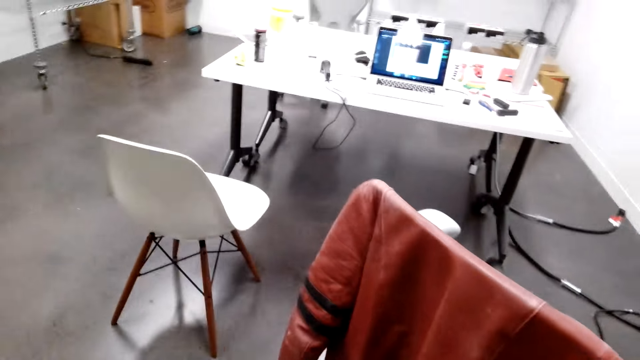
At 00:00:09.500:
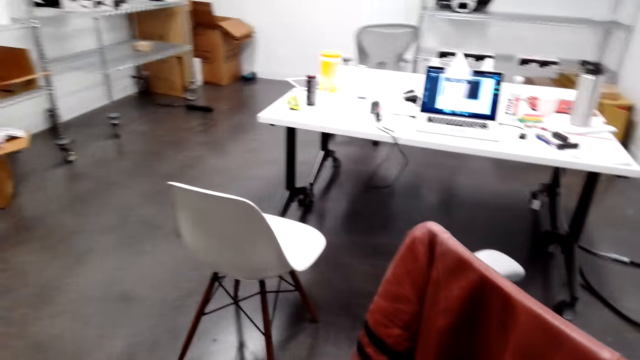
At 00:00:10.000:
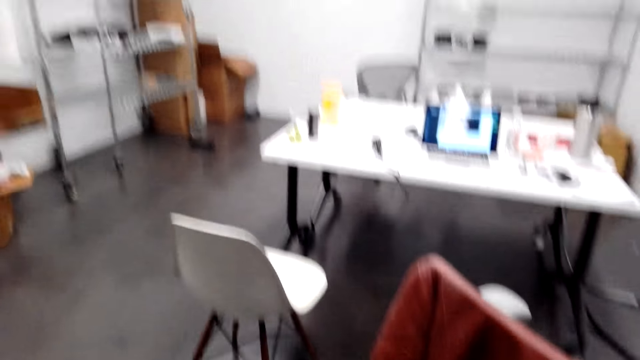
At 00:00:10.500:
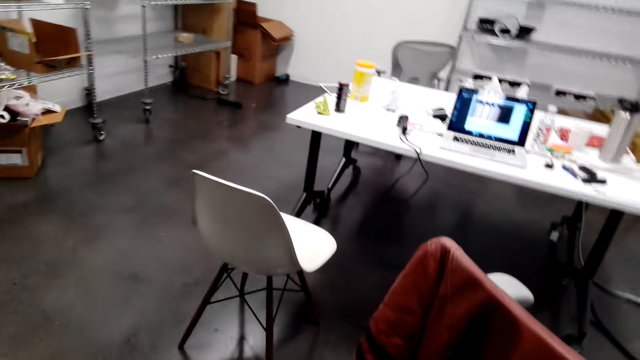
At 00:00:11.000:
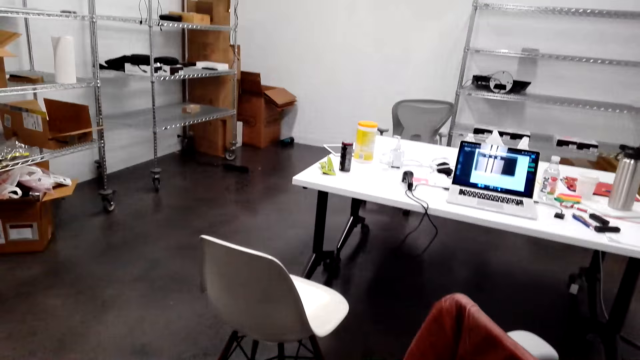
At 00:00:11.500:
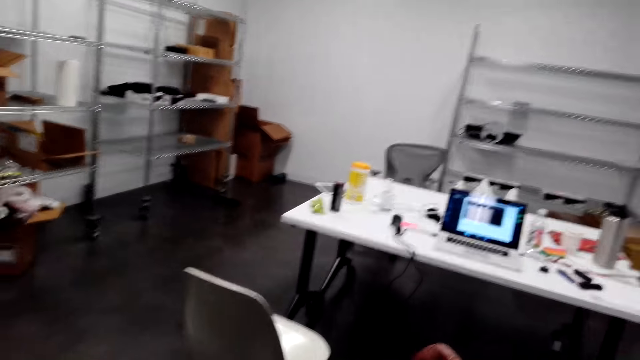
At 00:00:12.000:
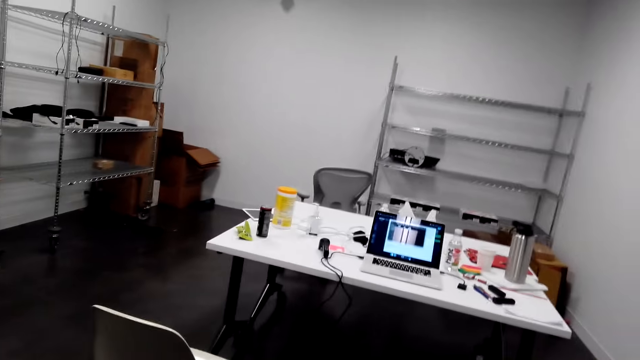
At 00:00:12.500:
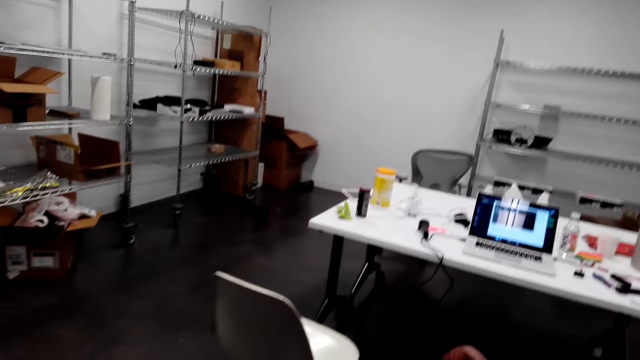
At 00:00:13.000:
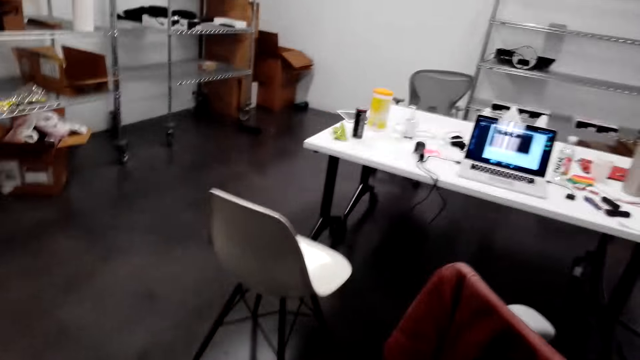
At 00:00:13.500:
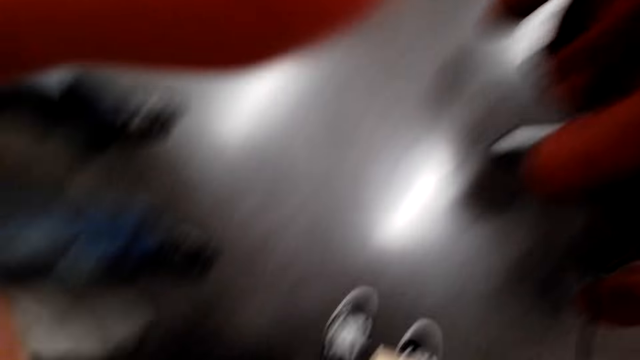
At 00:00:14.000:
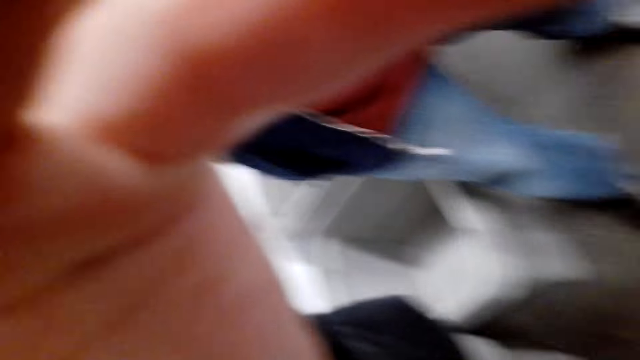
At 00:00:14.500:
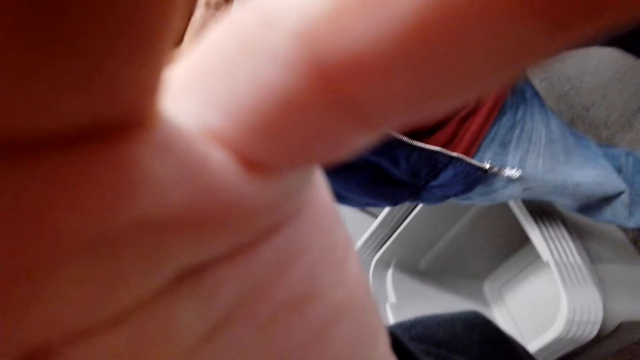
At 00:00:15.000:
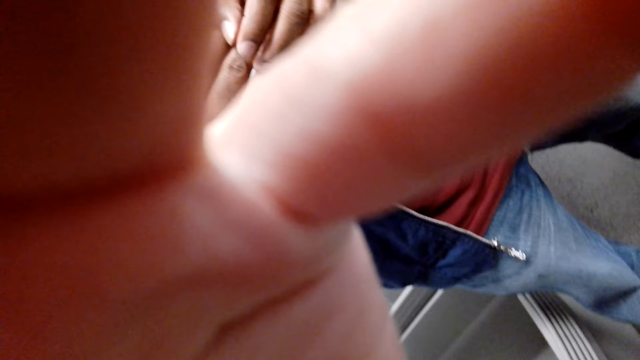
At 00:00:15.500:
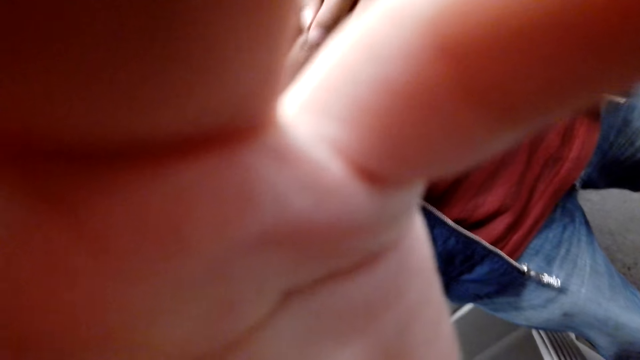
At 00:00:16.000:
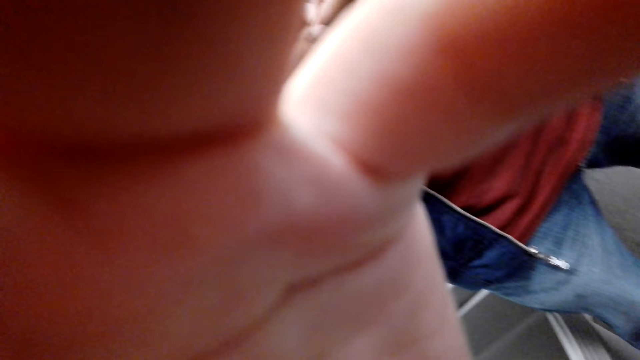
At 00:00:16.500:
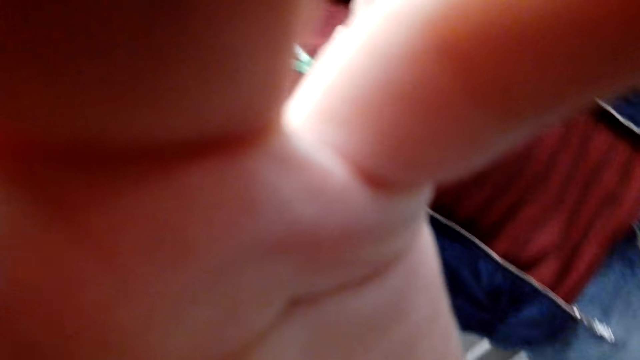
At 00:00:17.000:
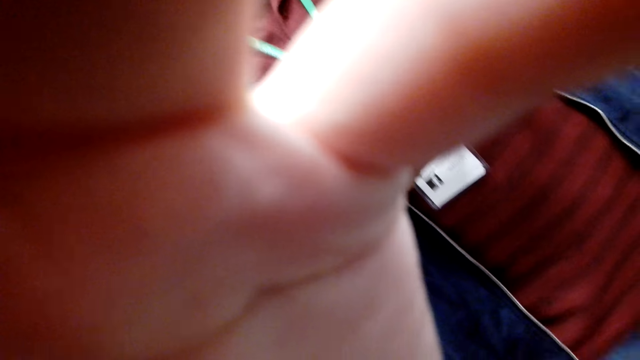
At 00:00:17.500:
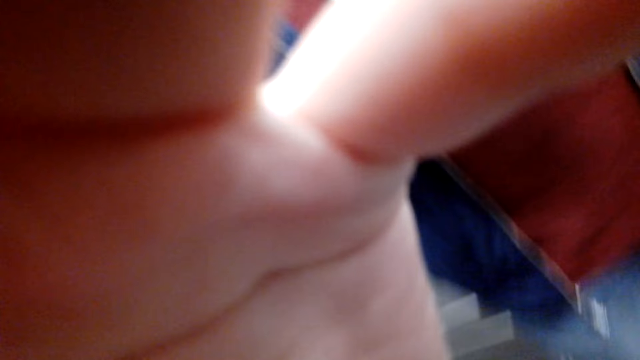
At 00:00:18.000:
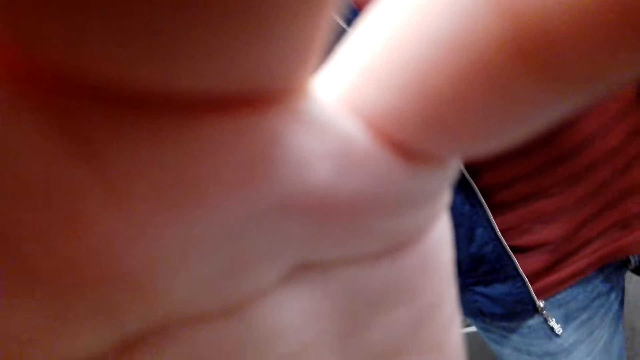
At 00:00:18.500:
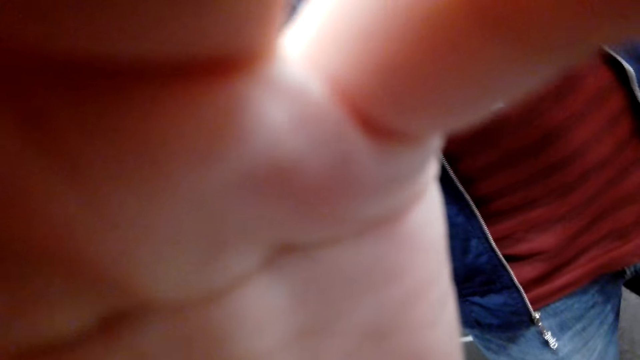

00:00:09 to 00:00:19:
The camera wearer turns around the room. They adjust the camera.

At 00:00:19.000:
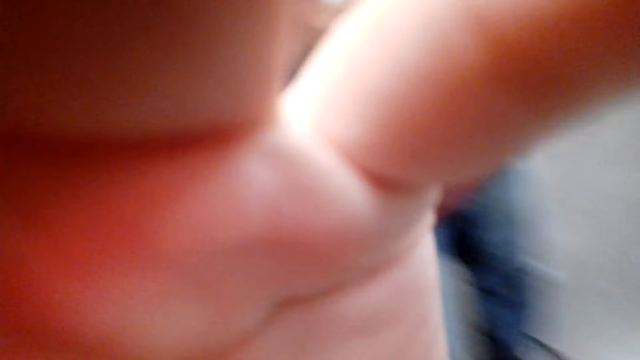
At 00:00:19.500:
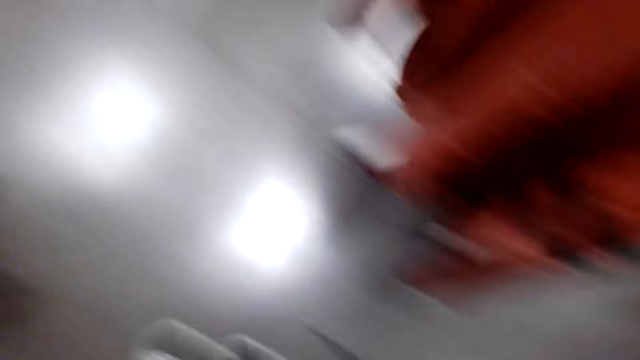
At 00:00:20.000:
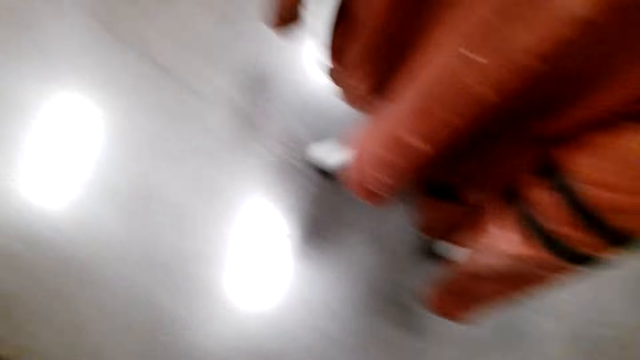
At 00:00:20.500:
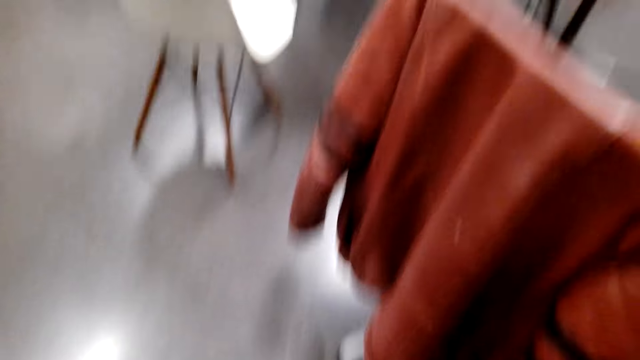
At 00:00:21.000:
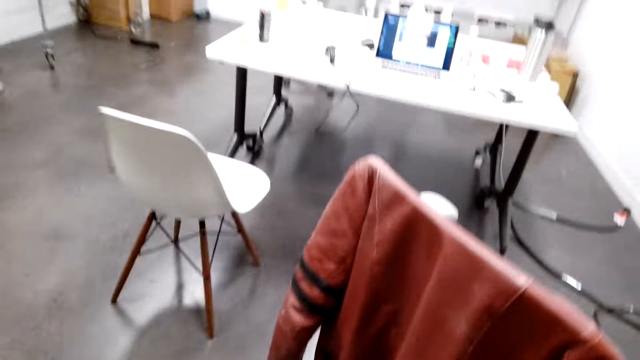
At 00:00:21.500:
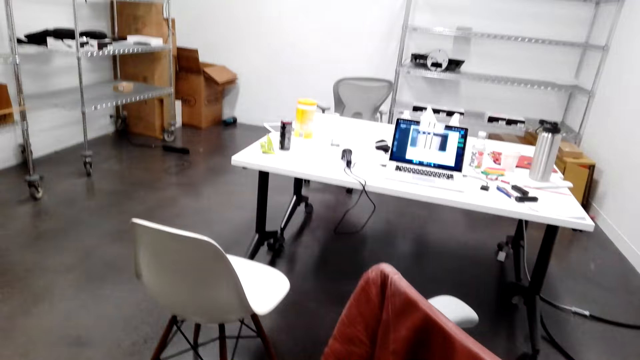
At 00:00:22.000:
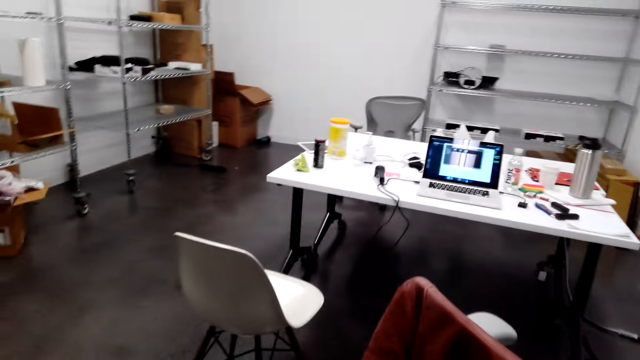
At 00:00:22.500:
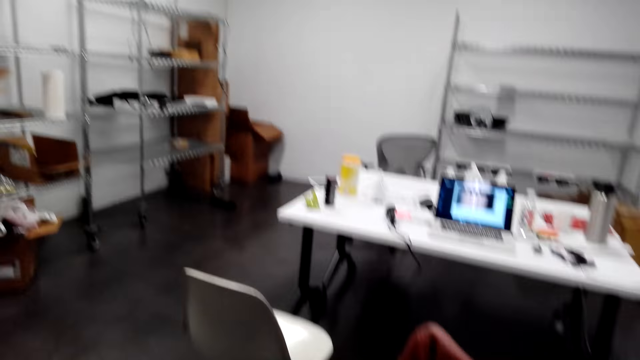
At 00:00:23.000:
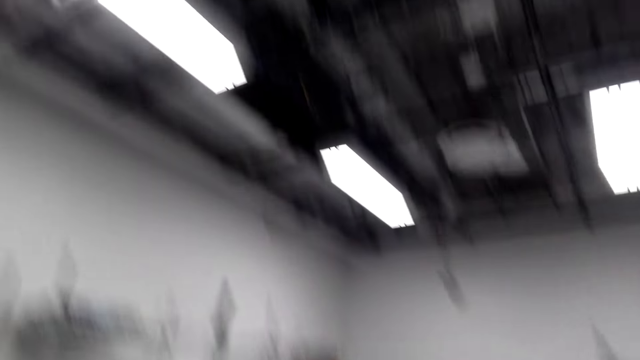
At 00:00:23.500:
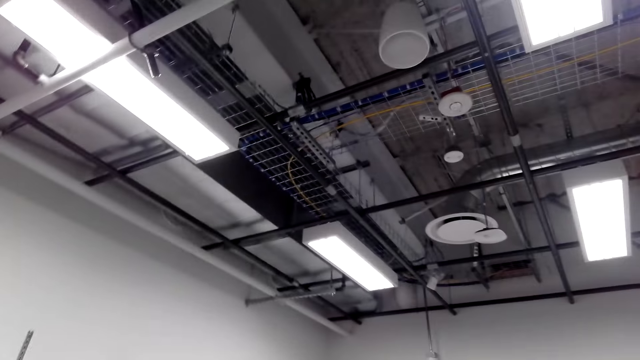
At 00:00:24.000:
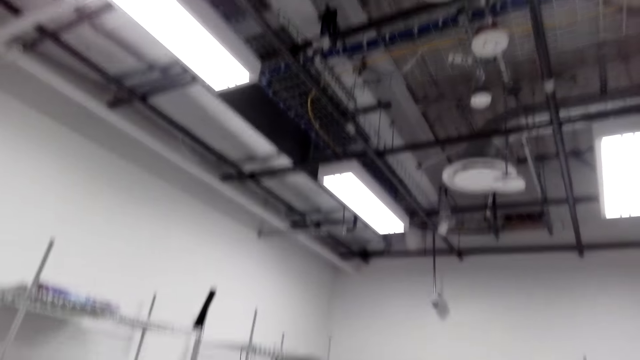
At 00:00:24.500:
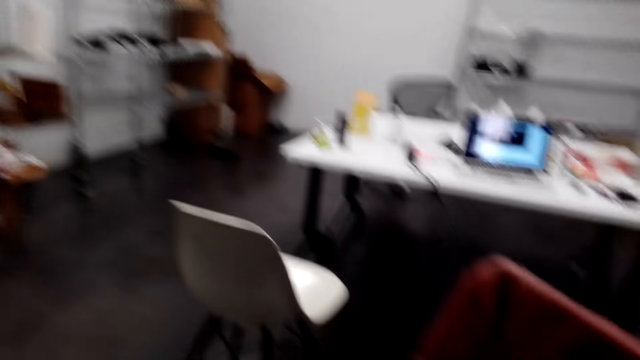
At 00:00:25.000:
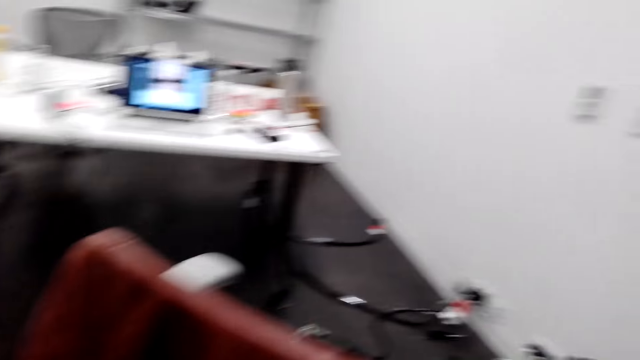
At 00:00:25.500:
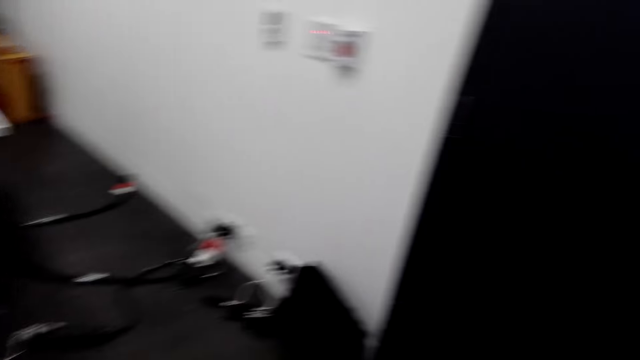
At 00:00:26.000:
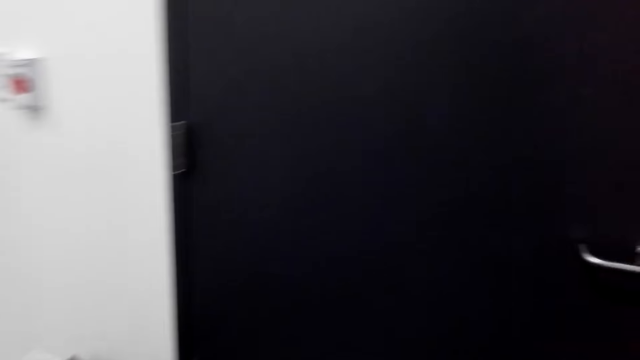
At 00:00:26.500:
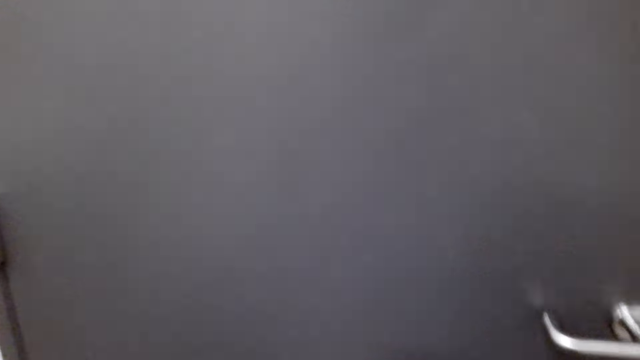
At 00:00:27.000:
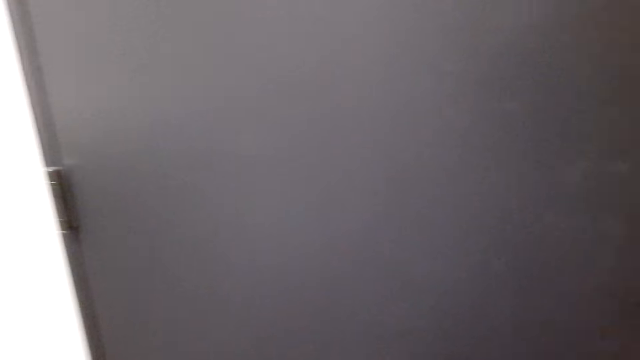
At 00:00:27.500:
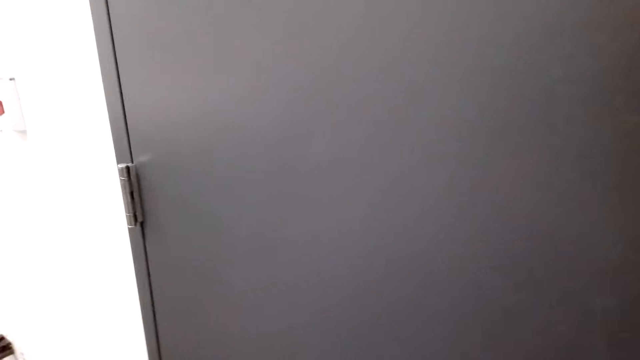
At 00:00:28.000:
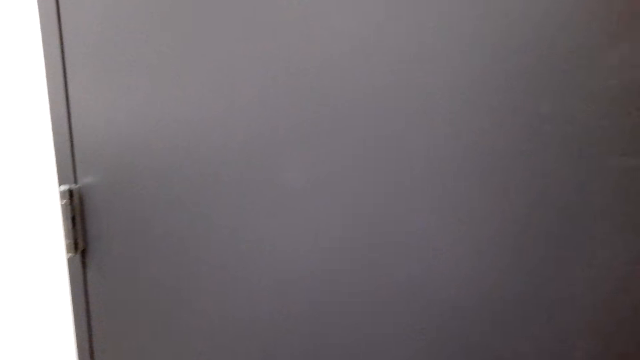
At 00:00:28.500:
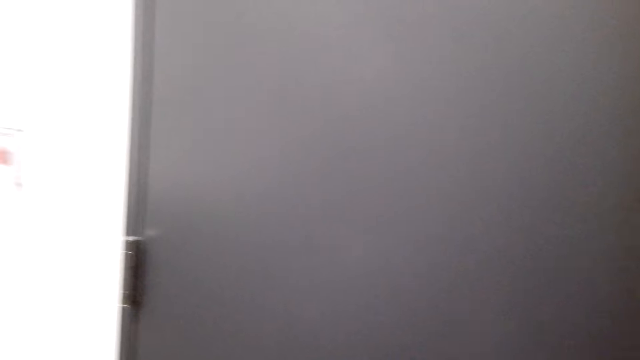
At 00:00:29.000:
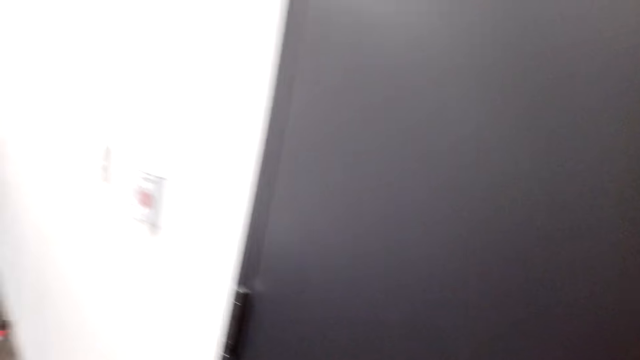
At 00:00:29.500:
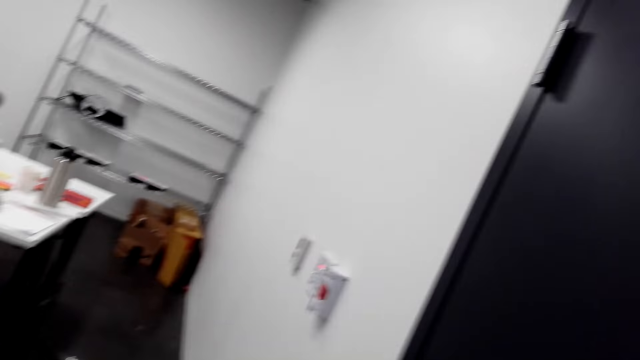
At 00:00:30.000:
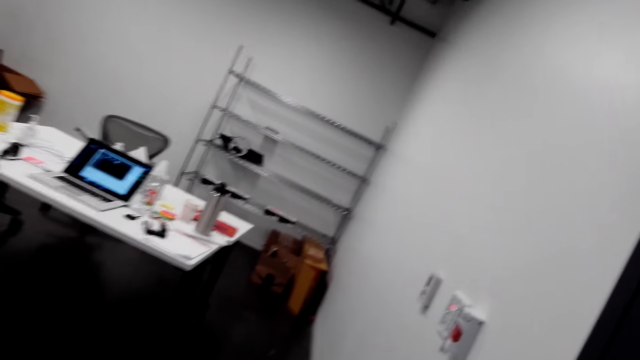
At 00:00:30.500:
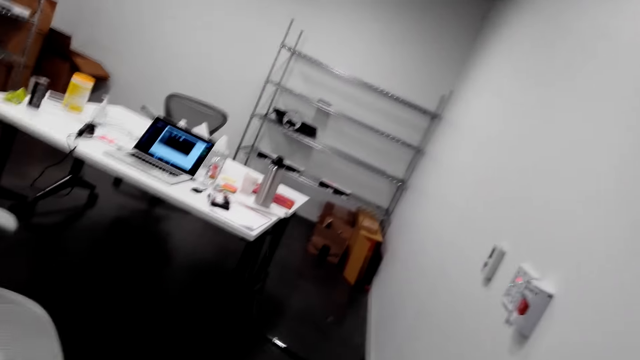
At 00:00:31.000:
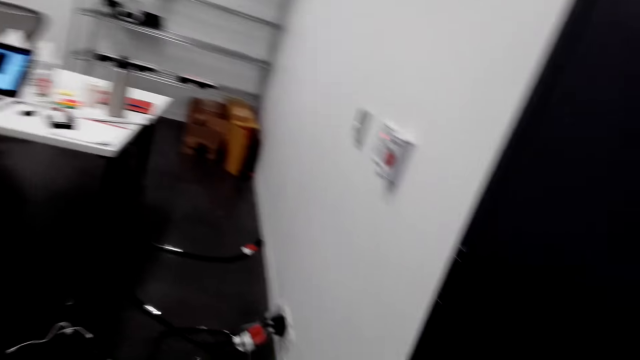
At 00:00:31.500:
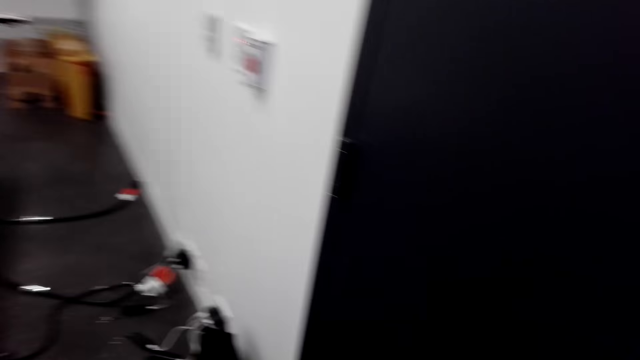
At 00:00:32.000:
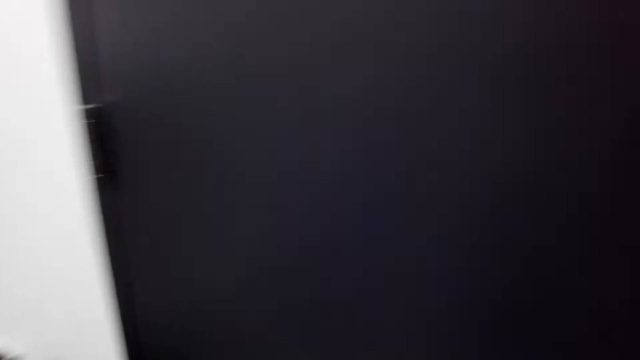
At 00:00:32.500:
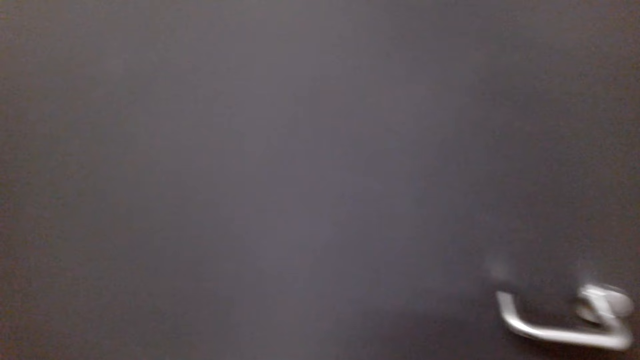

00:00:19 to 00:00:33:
The camera wearer turns around the room. They walk around the room.
